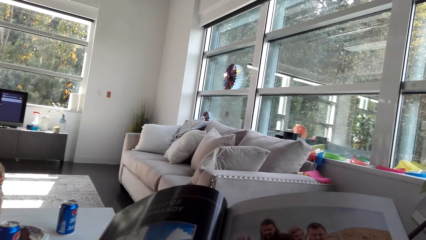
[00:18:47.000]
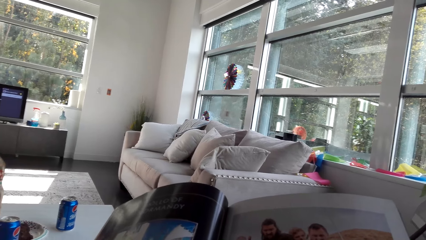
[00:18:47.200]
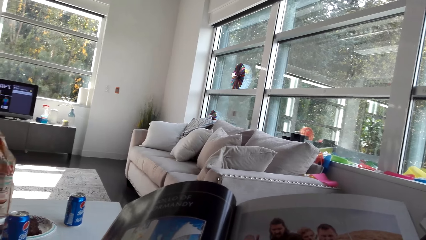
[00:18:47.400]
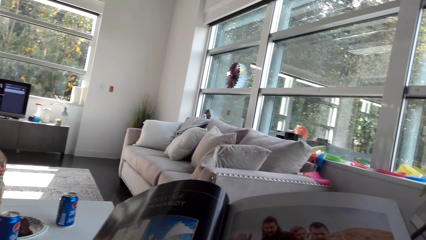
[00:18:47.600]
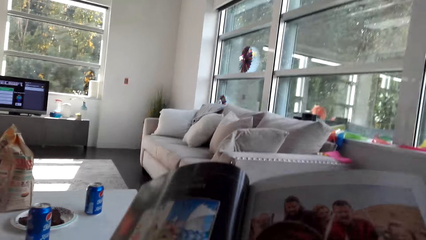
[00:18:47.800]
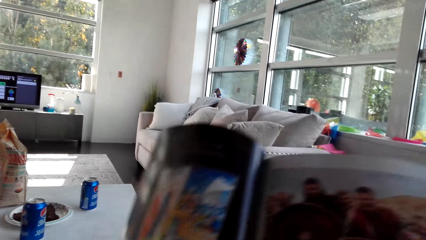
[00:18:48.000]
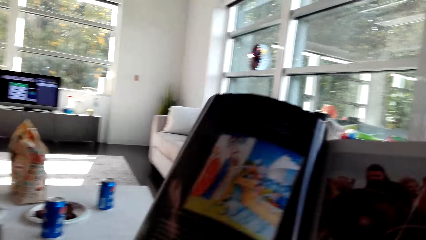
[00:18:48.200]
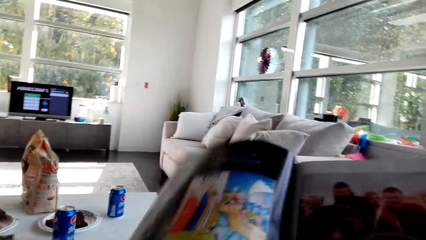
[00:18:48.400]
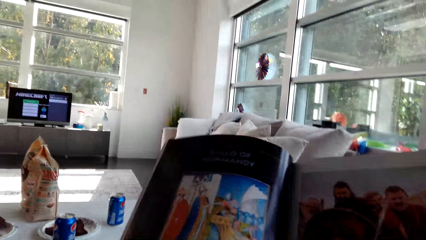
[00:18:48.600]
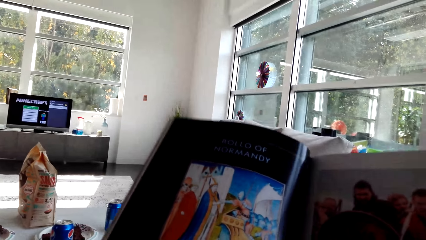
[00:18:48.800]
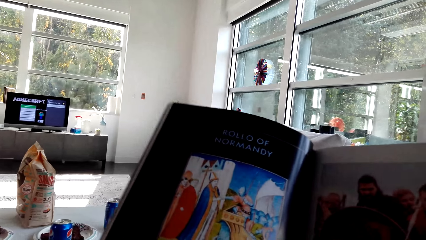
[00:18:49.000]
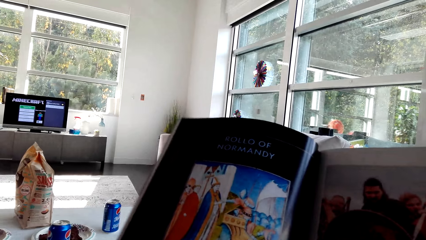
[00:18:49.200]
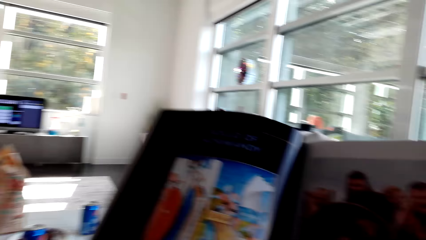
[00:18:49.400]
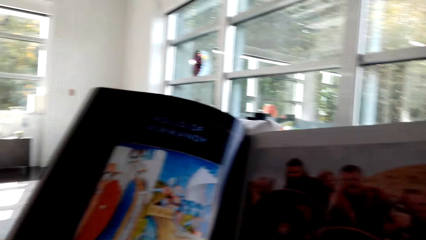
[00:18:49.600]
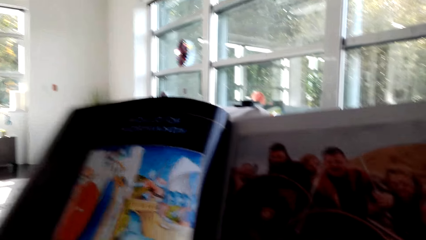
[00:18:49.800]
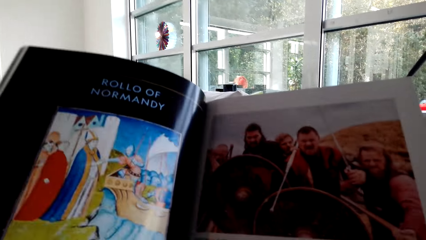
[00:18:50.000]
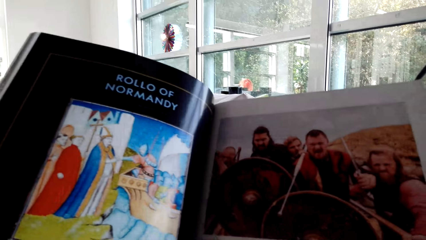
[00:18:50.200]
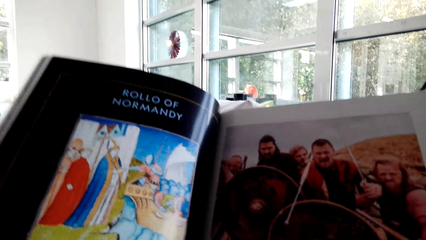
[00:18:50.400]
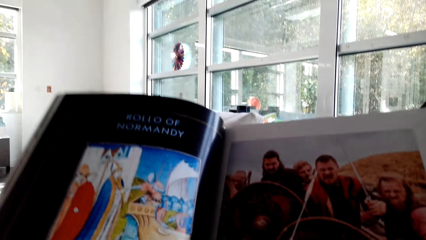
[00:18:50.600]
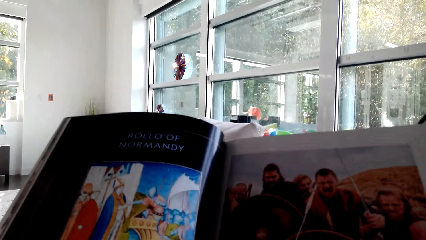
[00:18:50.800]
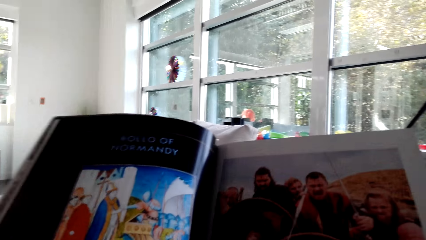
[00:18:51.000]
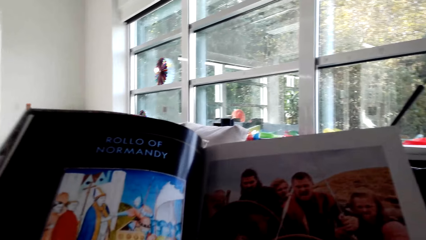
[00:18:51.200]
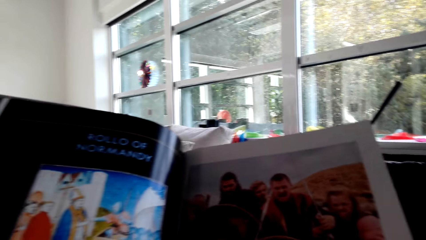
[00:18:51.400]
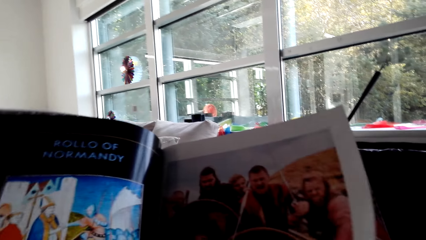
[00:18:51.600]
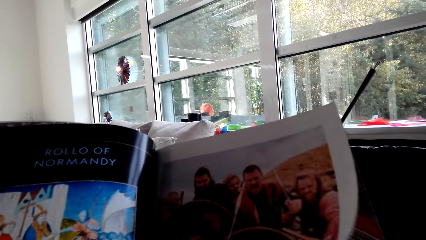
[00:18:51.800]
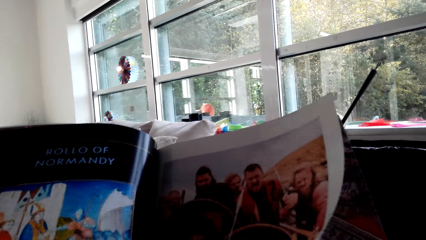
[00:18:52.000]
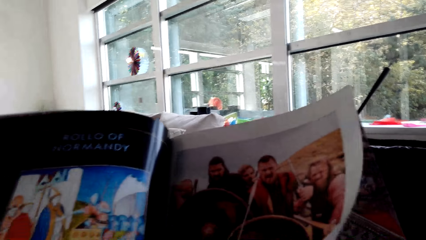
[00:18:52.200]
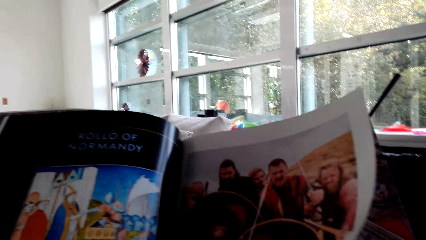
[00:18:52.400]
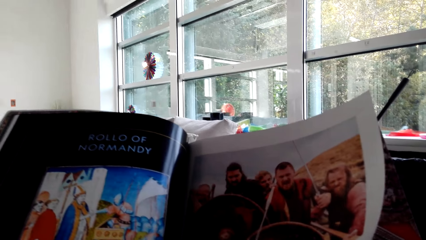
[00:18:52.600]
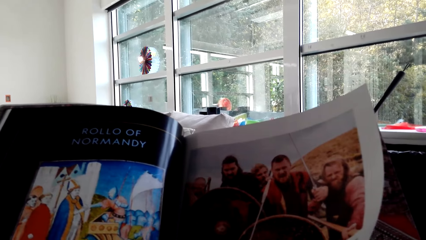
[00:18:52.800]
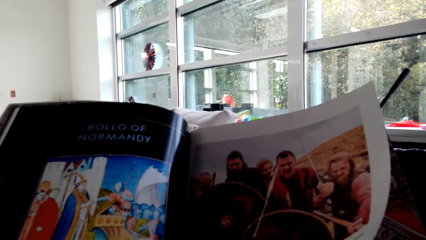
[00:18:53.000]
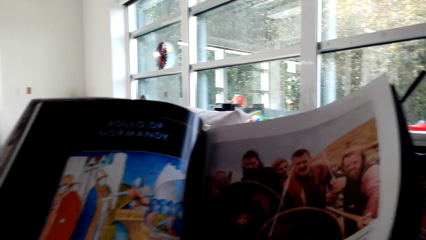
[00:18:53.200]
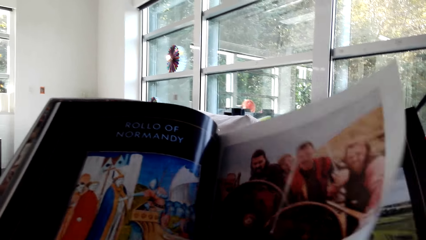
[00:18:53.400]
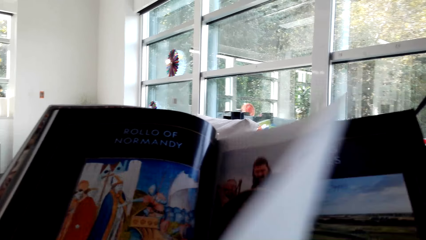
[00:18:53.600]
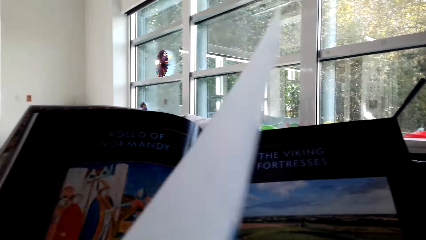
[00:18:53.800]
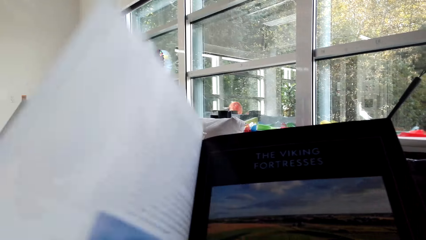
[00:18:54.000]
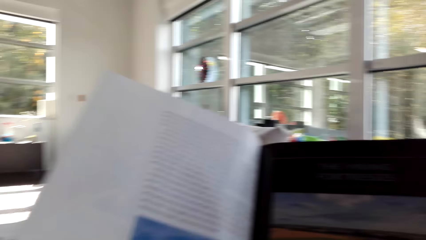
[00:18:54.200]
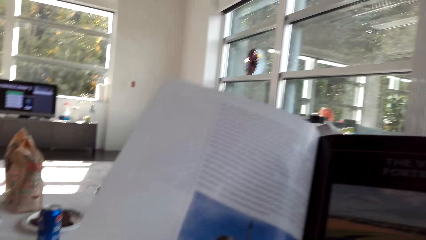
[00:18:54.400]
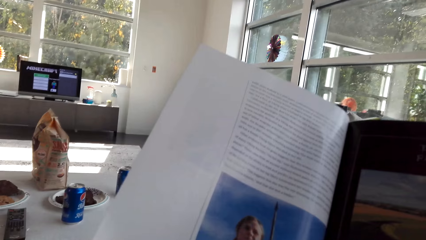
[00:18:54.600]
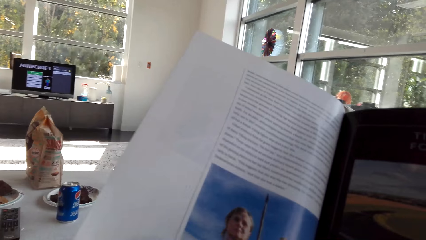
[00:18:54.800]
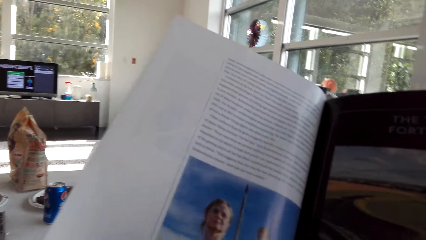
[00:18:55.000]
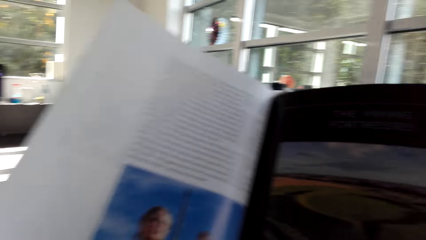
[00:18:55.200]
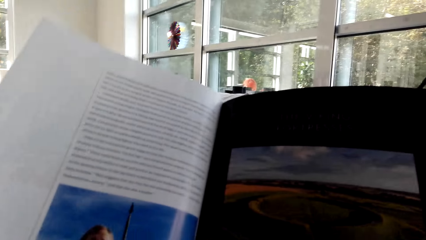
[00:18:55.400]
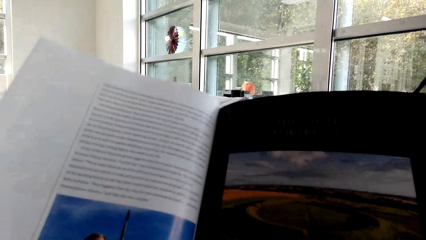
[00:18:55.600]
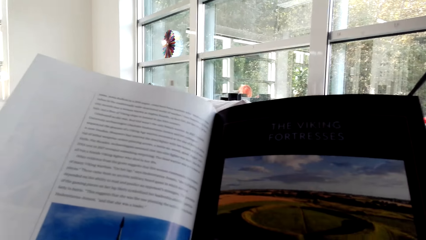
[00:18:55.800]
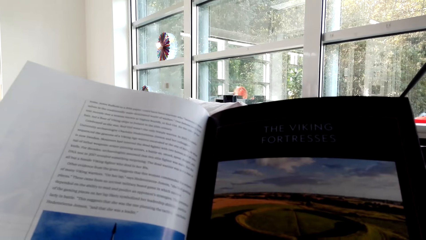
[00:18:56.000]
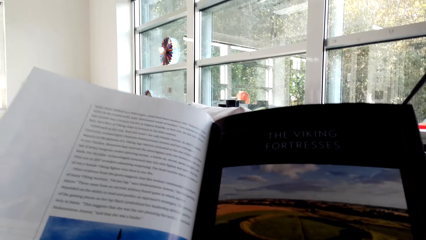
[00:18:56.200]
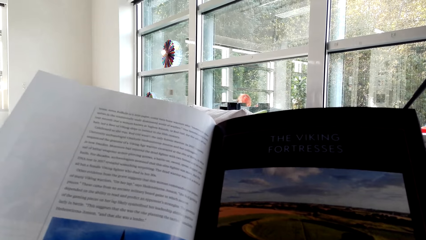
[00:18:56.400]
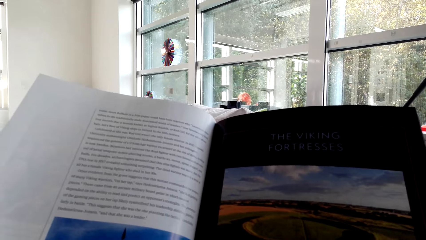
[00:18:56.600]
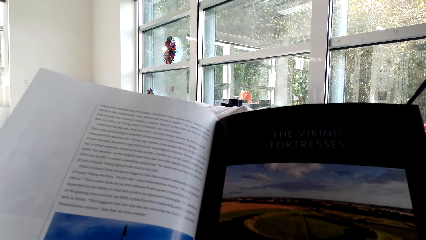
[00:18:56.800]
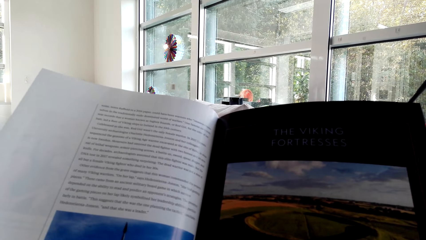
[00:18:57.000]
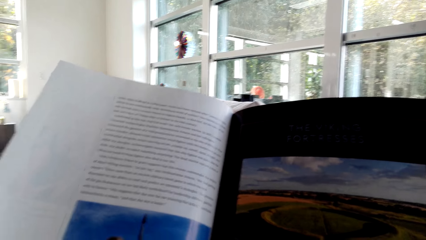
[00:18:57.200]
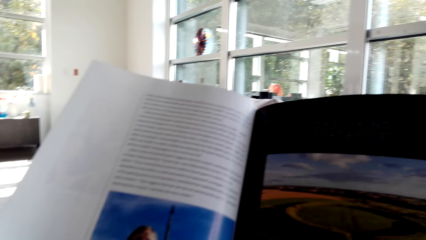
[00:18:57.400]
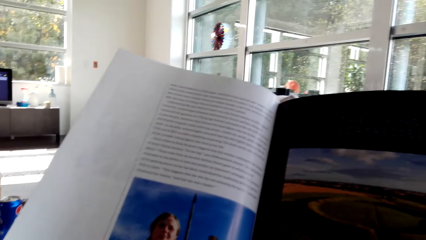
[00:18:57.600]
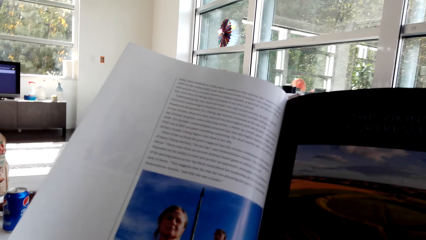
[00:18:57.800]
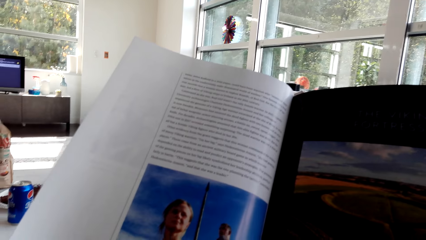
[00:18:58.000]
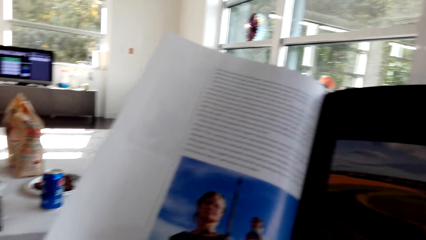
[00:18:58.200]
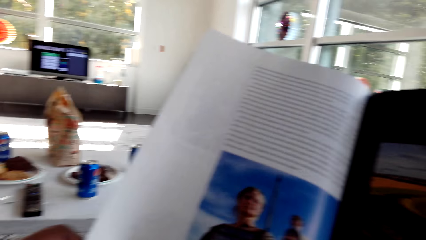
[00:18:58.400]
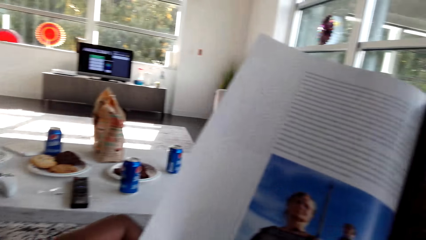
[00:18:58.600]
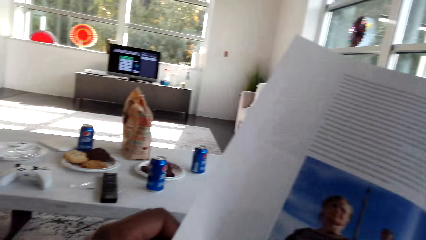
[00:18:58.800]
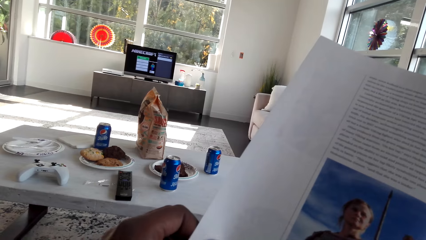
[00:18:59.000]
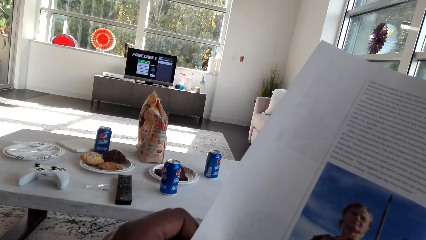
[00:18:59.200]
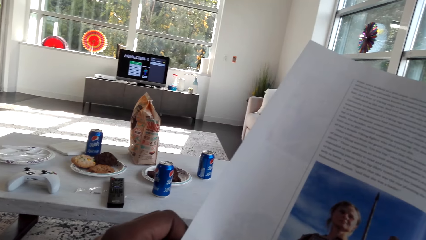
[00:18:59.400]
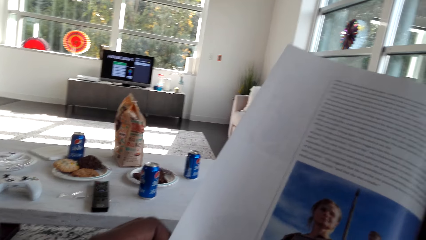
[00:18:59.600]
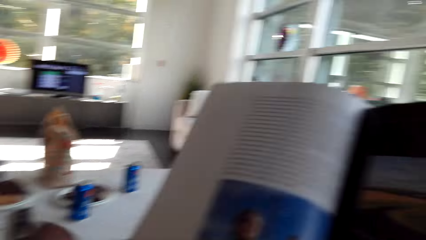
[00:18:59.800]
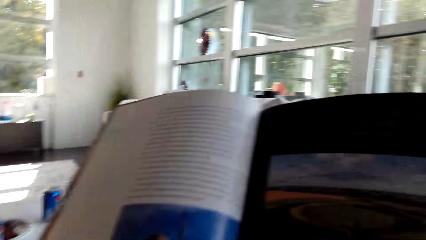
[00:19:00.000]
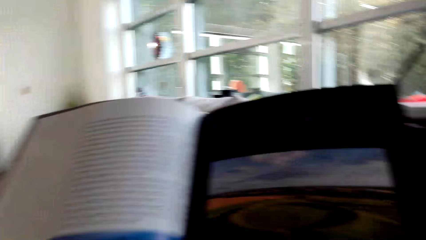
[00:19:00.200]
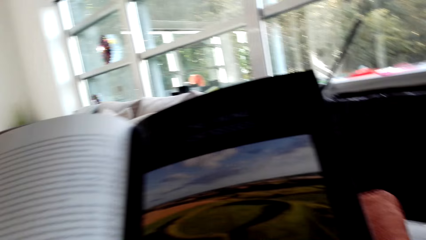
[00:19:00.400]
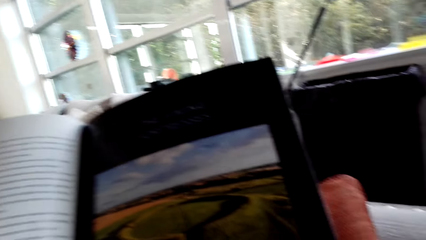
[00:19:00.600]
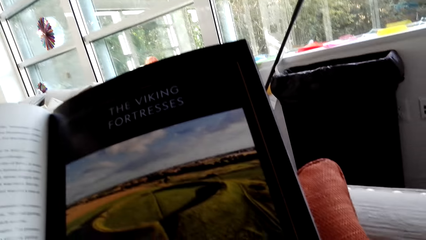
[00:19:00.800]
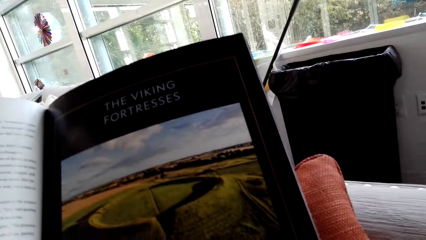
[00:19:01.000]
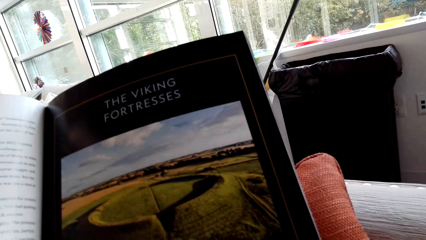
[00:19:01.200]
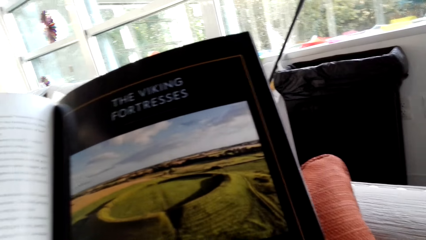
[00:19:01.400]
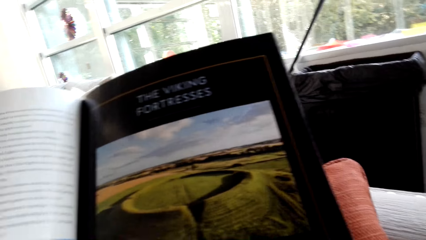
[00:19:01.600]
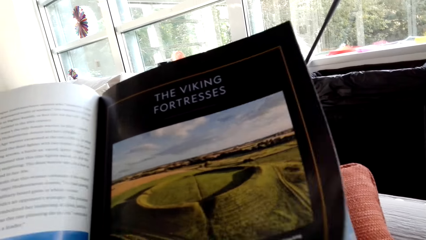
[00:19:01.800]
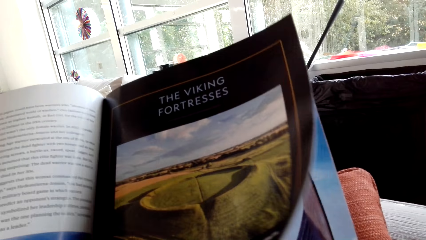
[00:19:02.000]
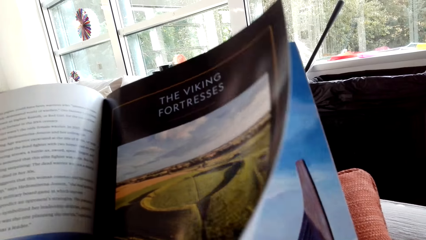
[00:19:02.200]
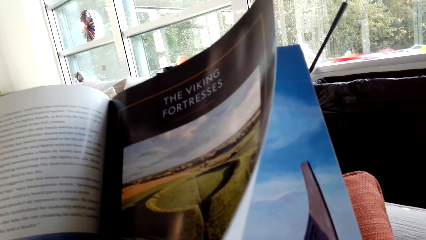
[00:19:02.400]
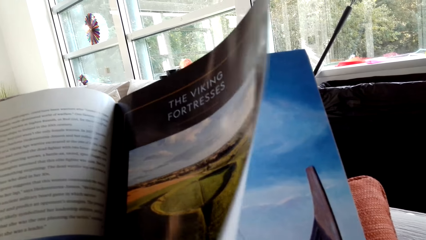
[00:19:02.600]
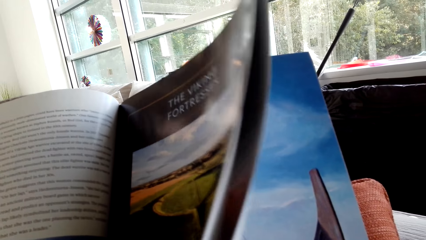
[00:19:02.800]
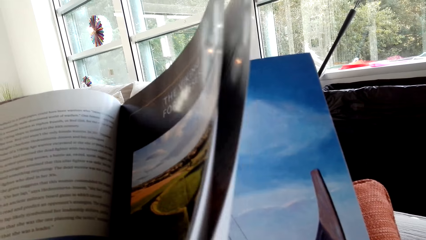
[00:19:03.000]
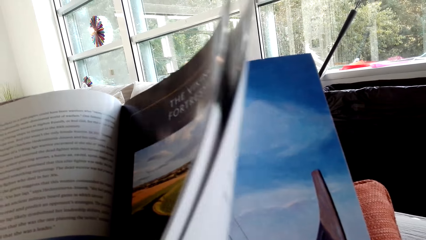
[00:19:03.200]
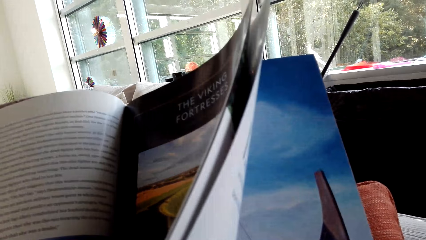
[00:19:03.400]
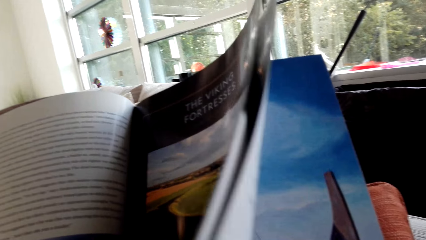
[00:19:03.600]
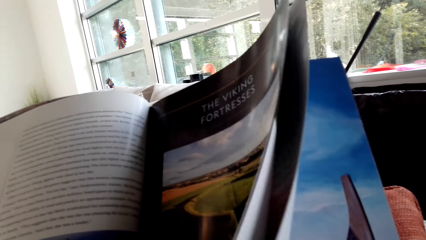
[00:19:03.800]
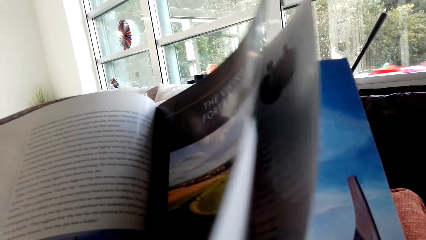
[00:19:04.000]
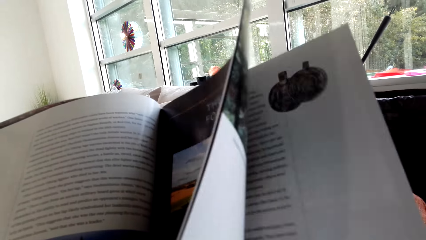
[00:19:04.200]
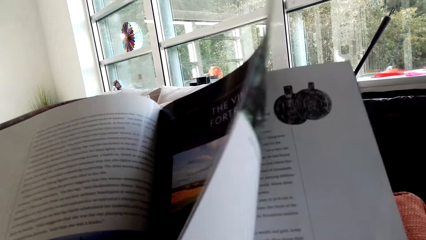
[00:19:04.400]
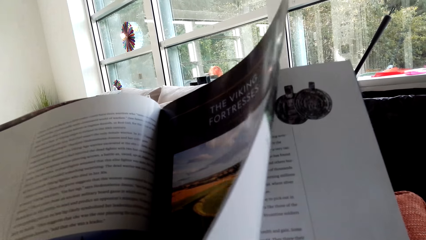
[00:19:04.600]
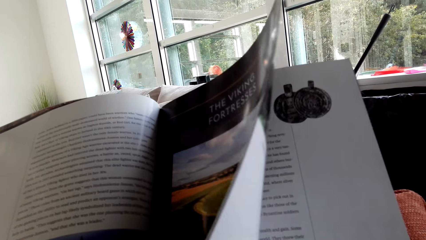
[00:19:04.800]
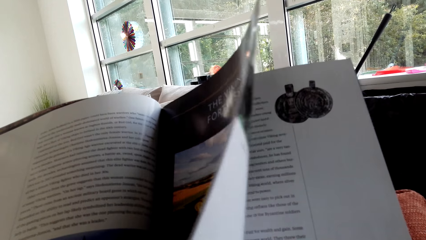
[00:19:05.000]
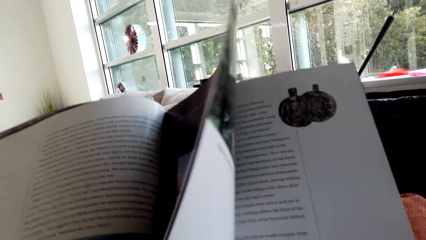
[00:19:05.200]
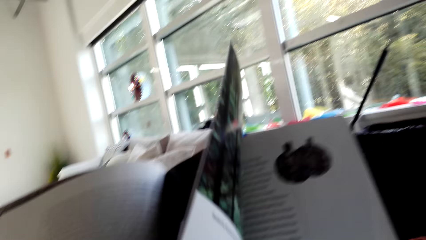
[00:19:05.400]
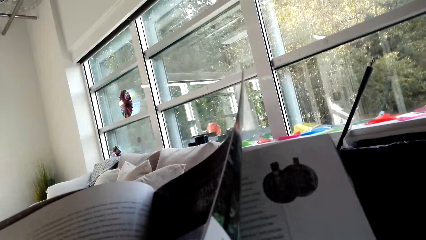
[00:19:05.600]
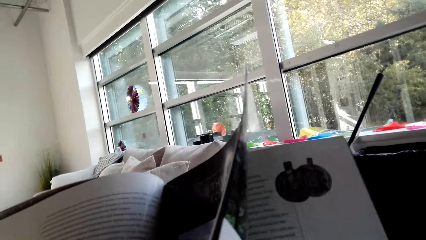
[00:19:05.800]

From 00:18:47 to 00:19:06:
The camera wearer turns the pages of the magazine. They read the magazine. They lift the pages of the magazine. They read the magazine.
